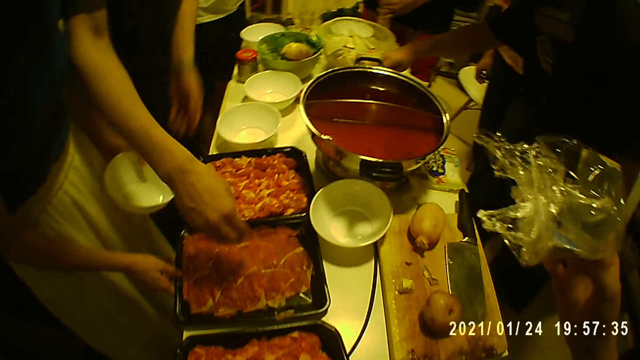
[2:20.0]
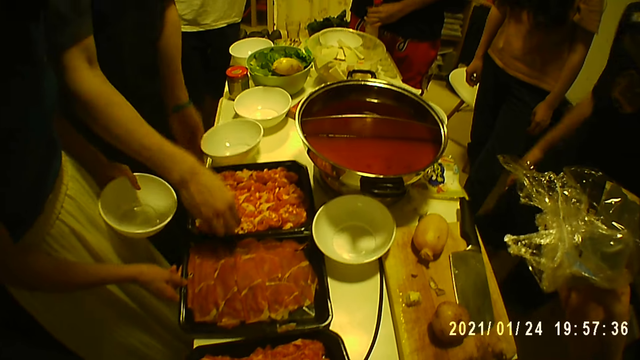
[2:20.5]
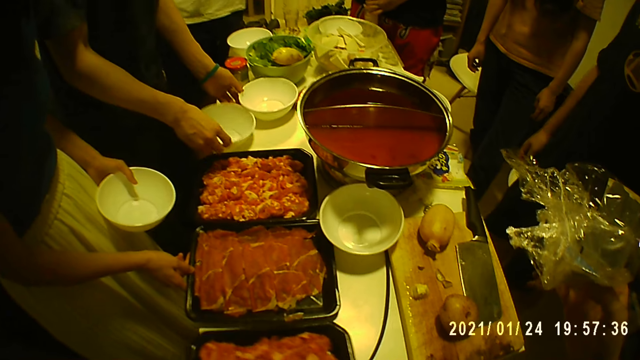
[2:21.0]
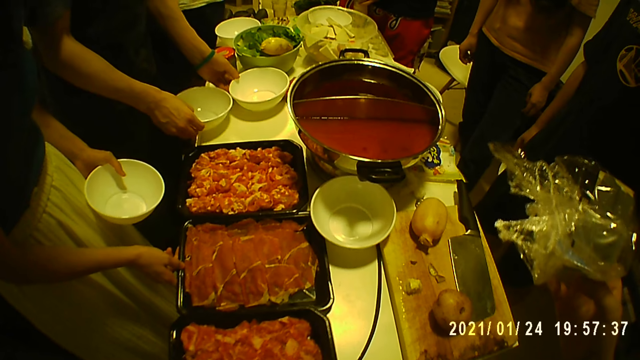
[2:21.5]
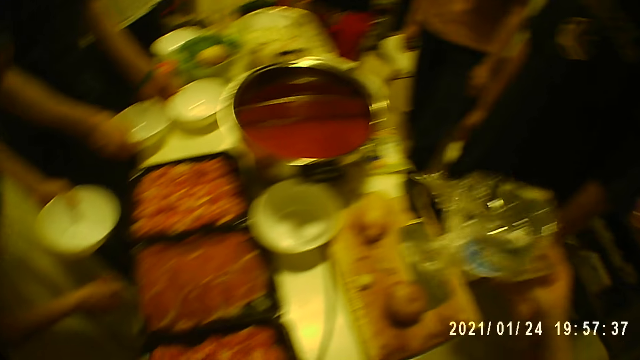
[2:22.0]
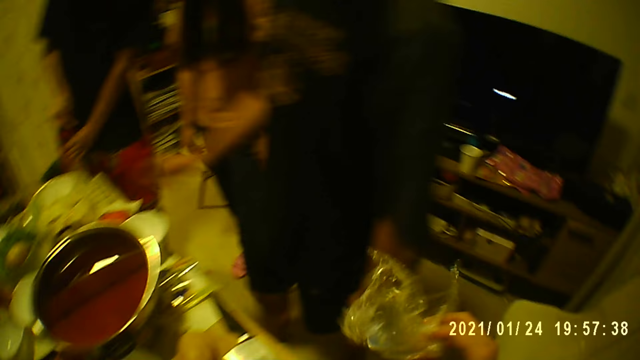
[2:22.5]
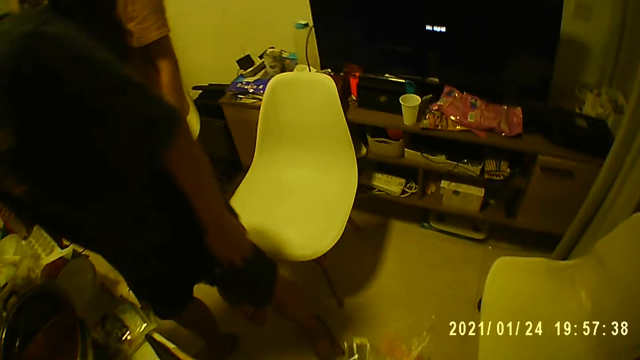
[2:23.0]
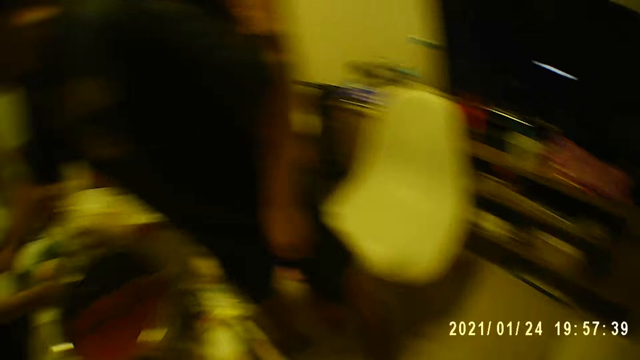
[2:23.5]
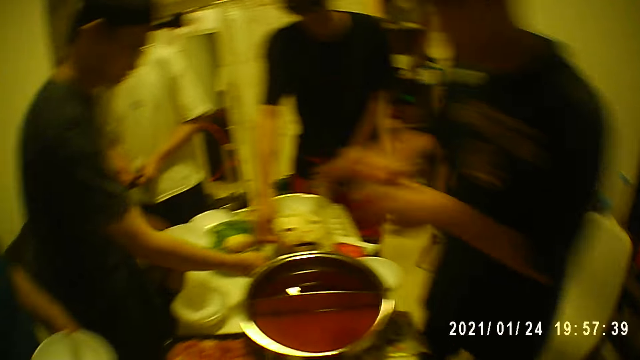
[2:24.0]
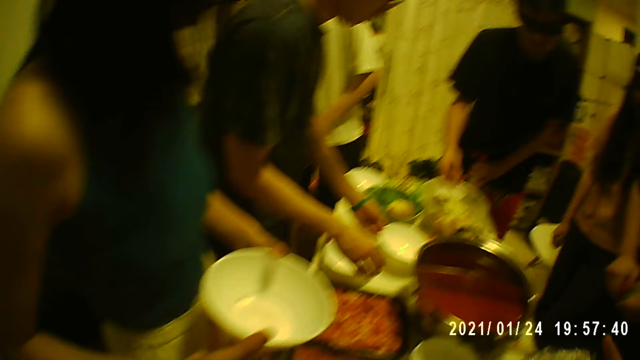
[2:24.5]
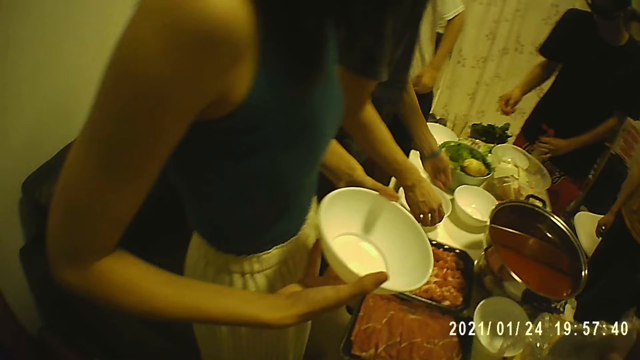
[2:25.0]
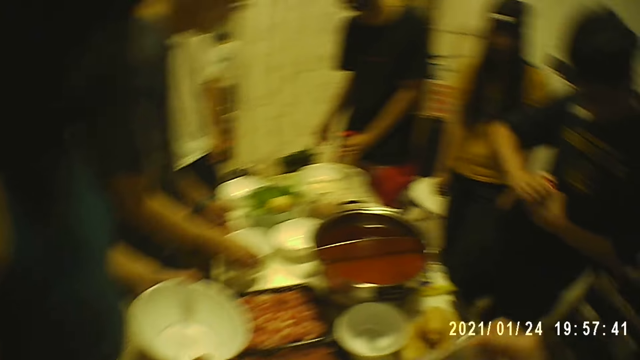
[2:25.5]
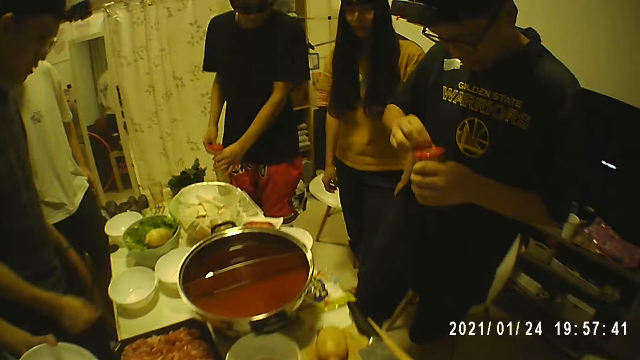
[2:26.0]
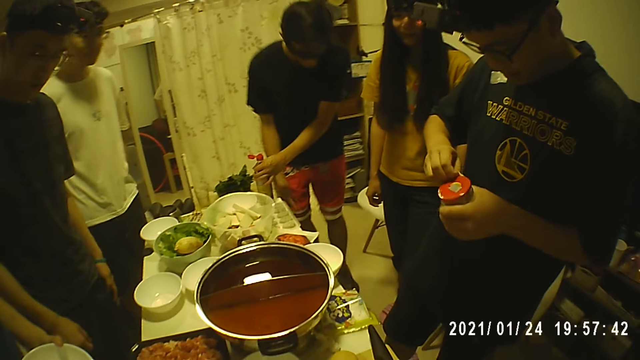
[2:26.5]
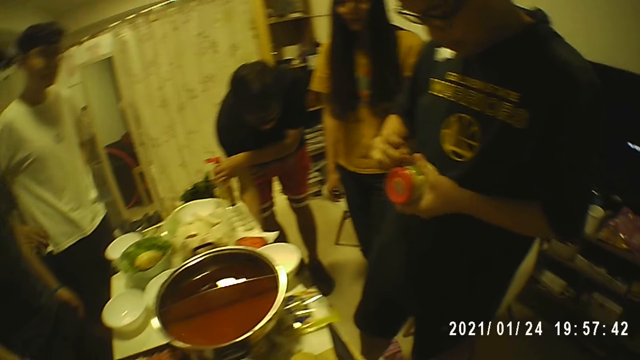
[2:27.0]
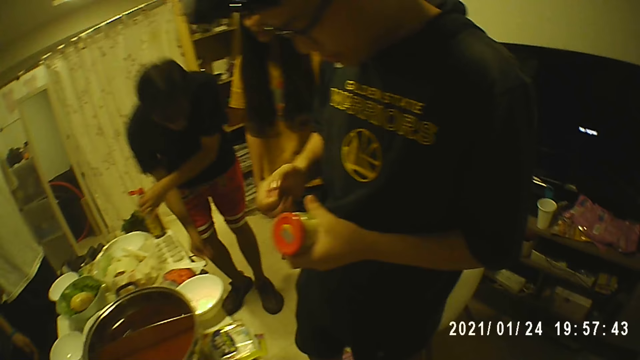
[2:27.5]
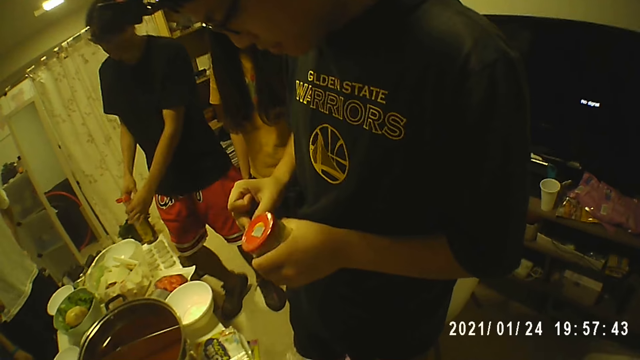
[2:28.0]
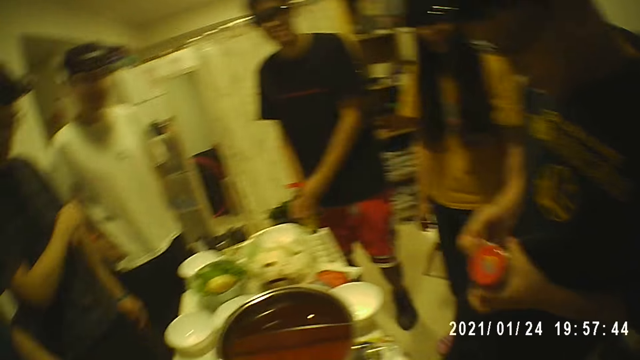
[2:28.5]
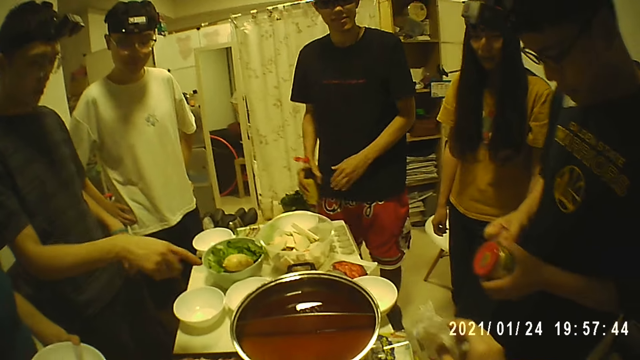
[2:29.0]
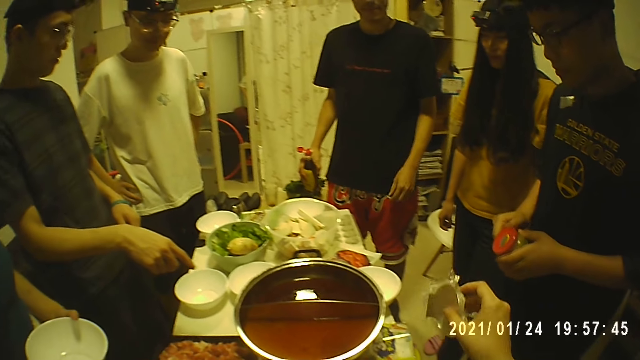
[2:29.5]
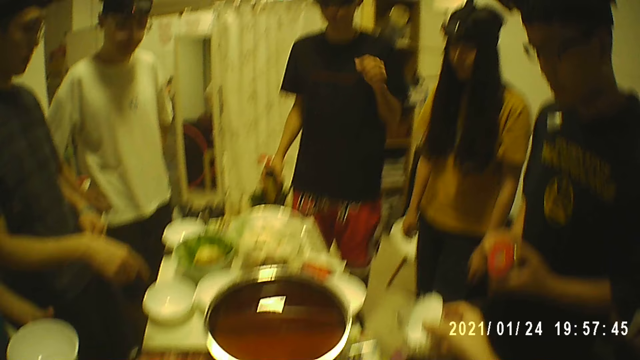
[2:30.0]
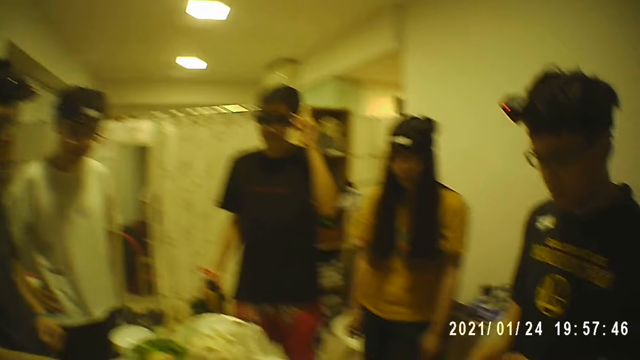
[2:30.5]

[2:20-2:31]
A man takes the tray. Another man adjusts the pack of meat with his right hand, adjusts the bowl on the table with his left hand, and adjusts the bowl on the table with his right hand. The first man holds the bowls. The camera wearer looks around the room. A third man opens a can with both hands. The man takes the bottle with his right hand. The camera wearer holds a plastic bag with his right hand.

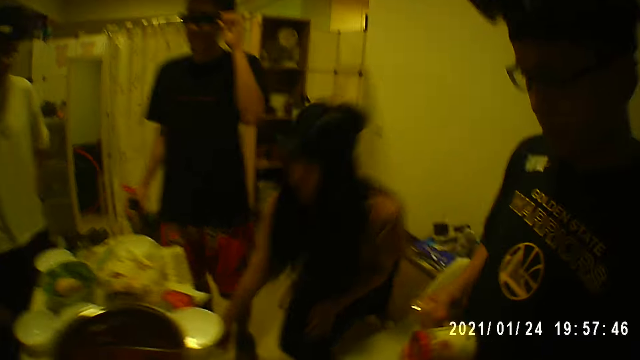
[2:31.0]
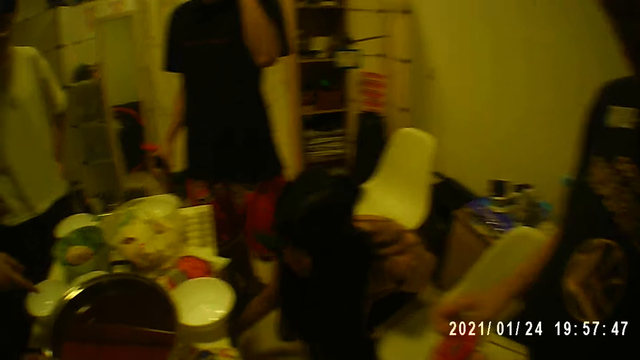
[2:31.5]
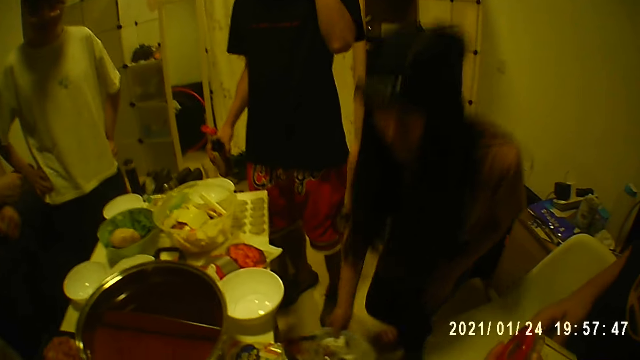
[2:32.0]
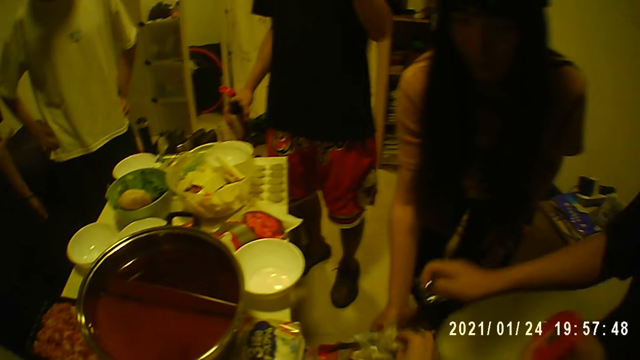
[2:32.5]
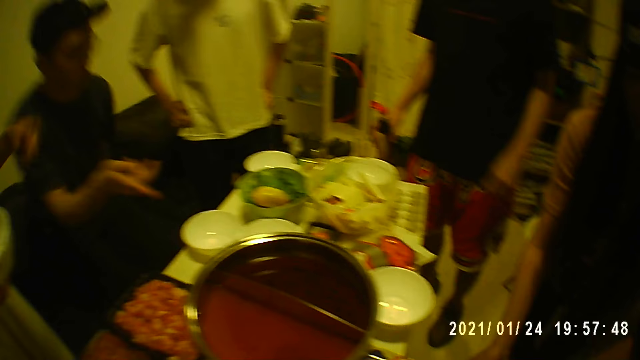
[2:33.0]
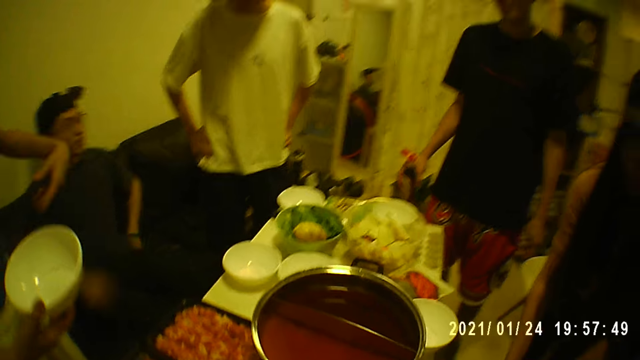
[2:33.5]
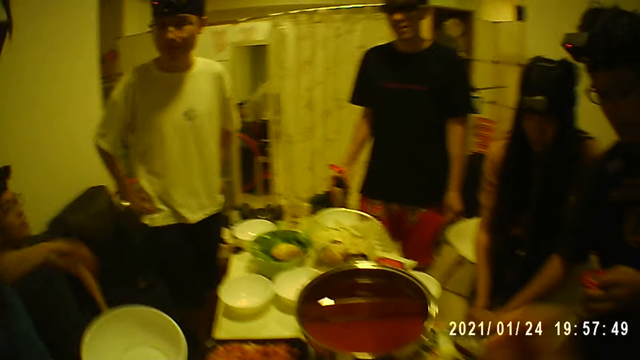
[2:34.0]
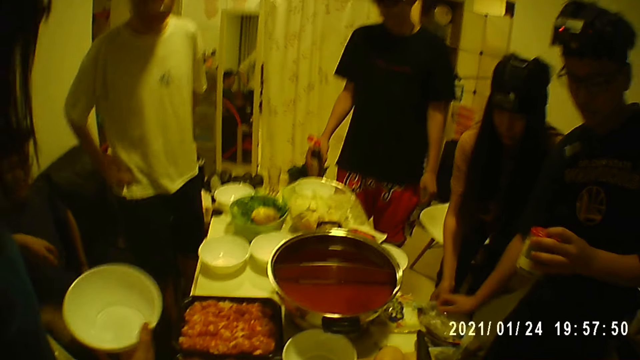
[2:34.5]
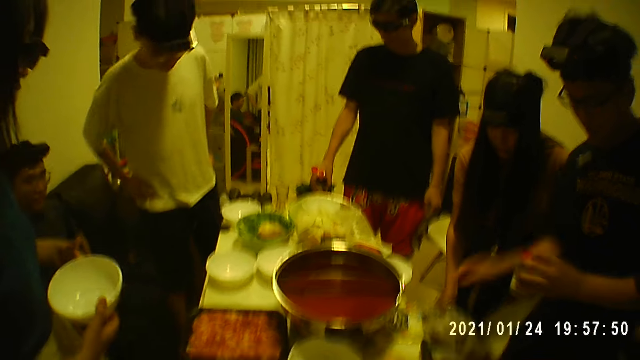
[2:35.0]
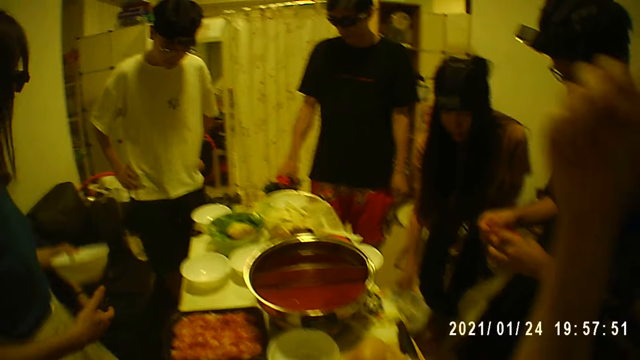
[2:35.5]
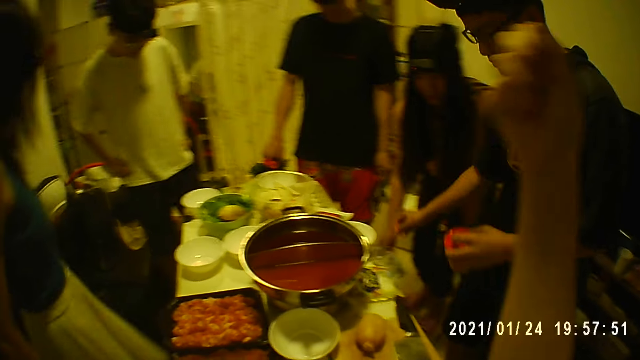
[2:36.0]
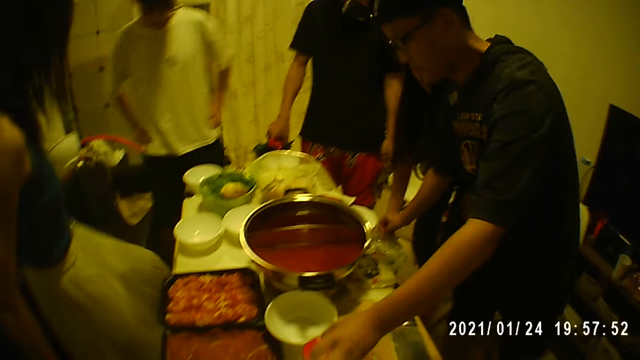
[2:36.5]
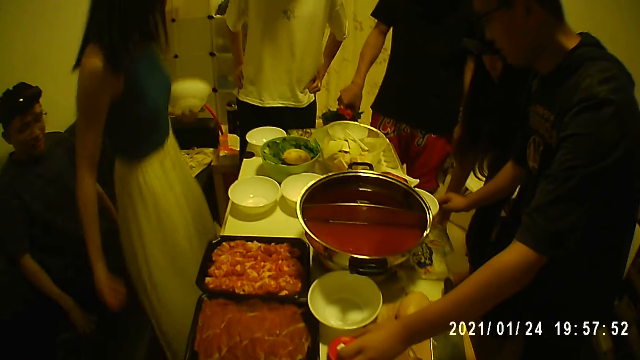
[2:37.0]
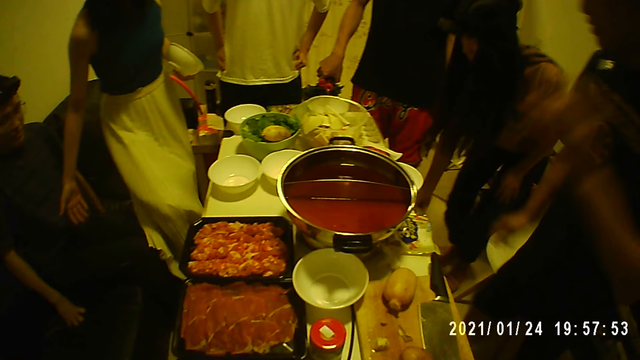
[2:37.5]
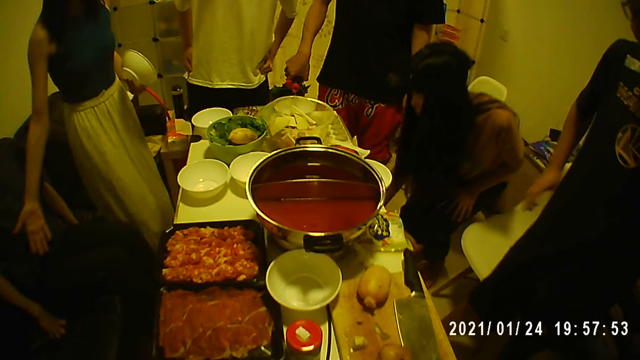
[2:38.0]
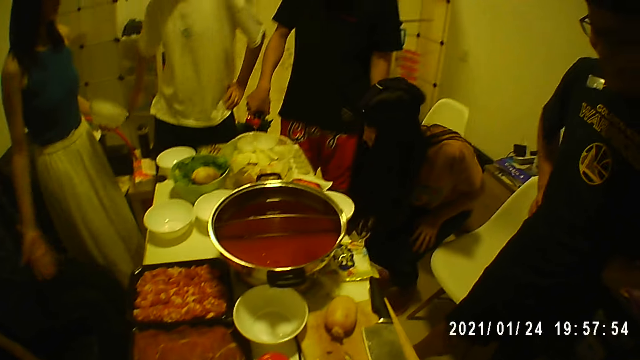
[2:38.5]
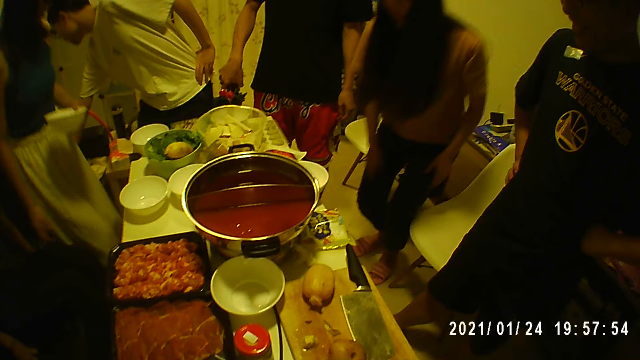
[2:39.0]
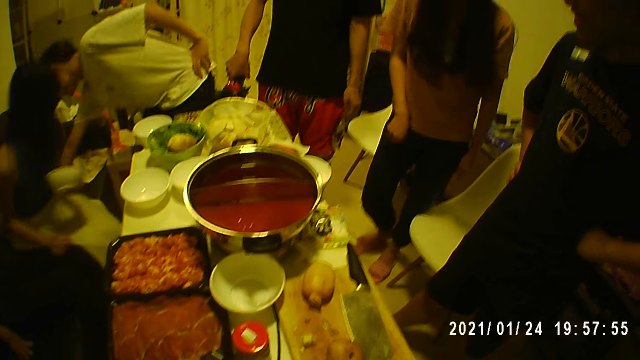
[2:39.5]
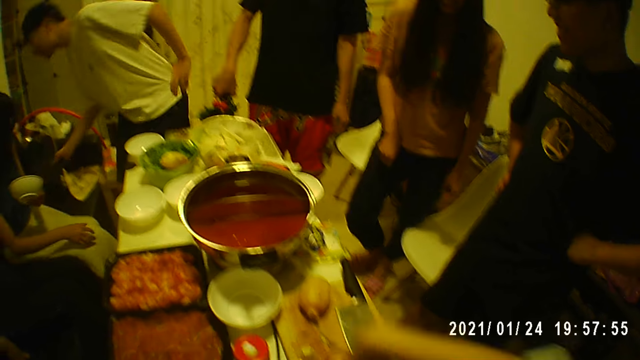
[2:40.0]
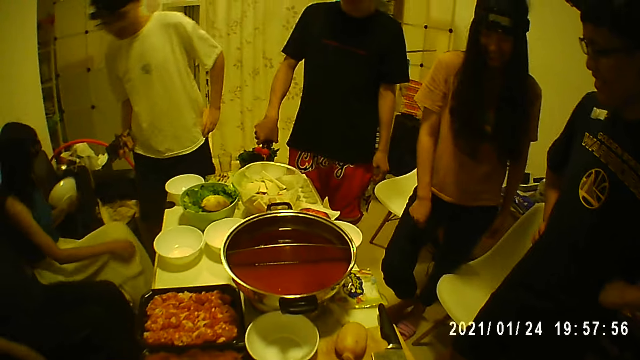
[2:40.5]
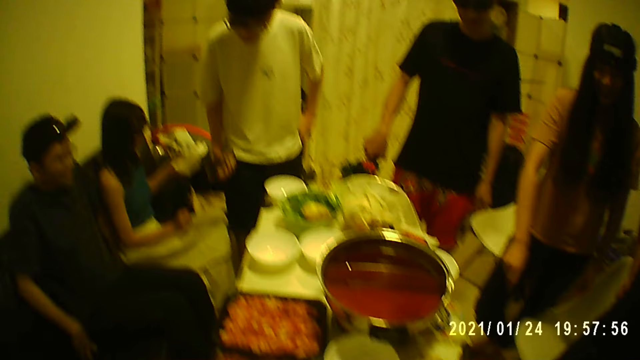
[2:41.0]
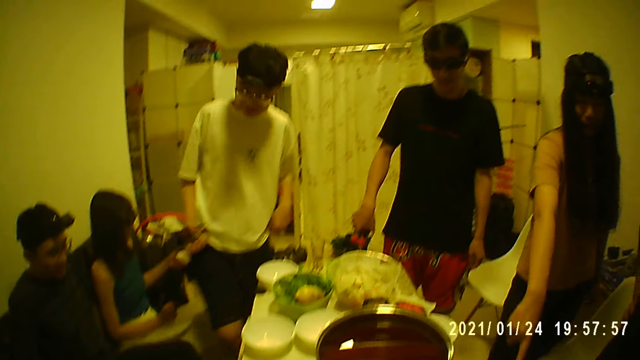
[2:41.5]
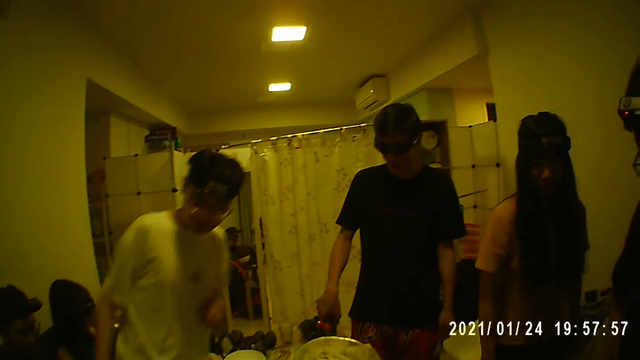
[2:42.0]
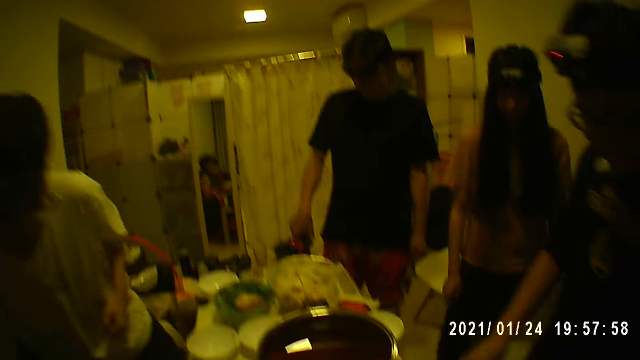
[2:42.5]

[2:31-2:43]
A woman takes a plastic bag from under the table. A man sits down. Another man holds a can. Another woman passes the bowl from her right hand to her left hand. A third man pours the sauce in the bottle into the bowl with his right hand. The second man removes the seal of the can, and drops the can on the table with his left hand. The other woman sits down beside the first man. The camera wearer points on the table. A fourth man takes a phone on the chair with his right hand, and walks towards the camera wearer.
